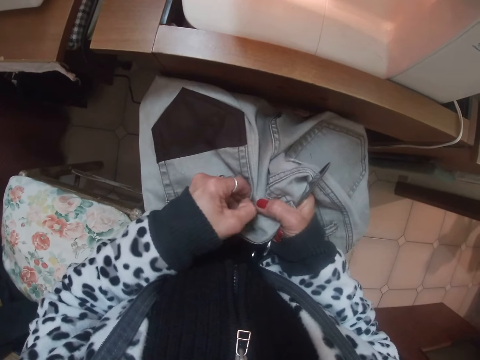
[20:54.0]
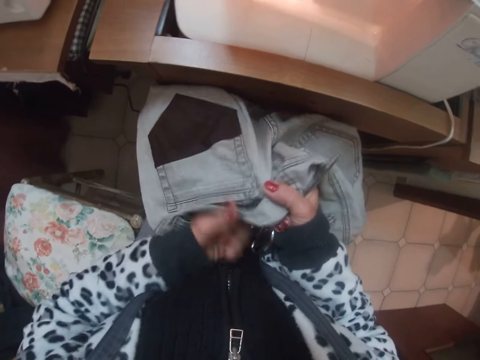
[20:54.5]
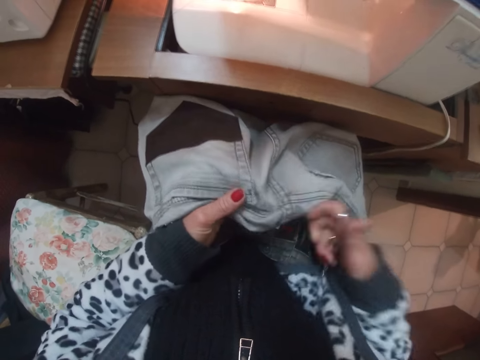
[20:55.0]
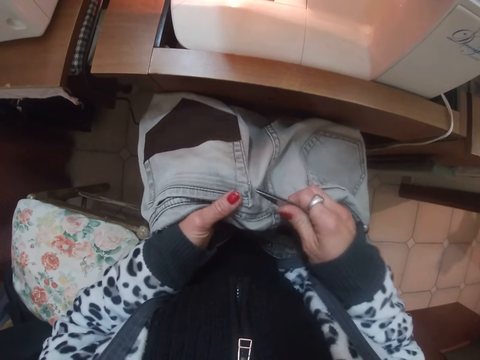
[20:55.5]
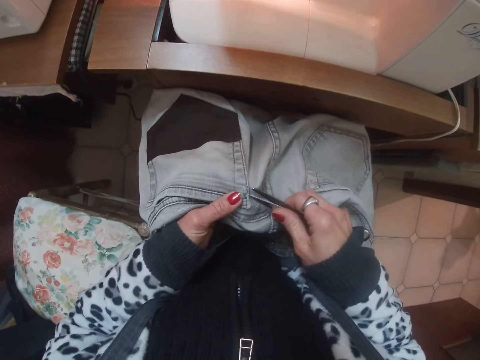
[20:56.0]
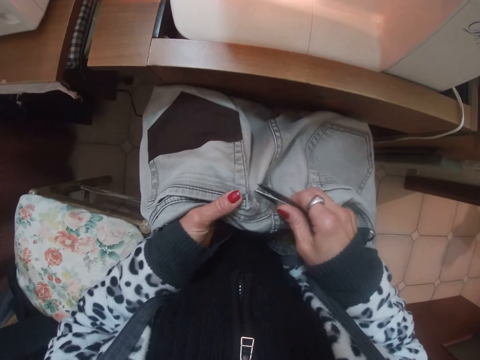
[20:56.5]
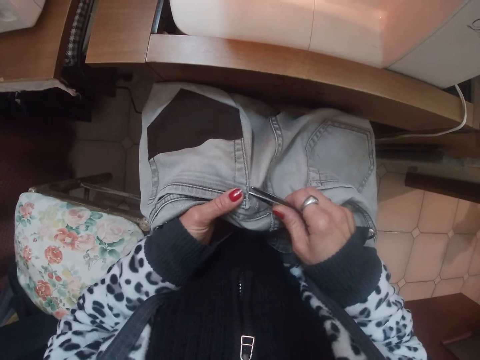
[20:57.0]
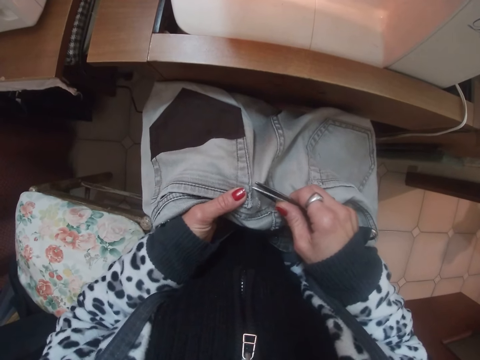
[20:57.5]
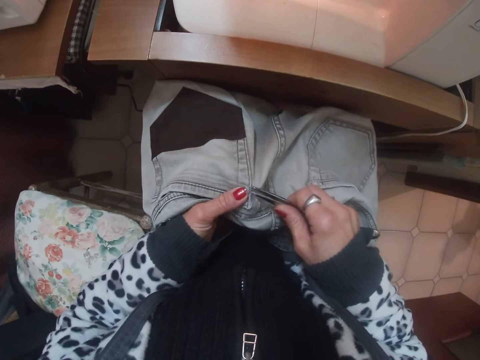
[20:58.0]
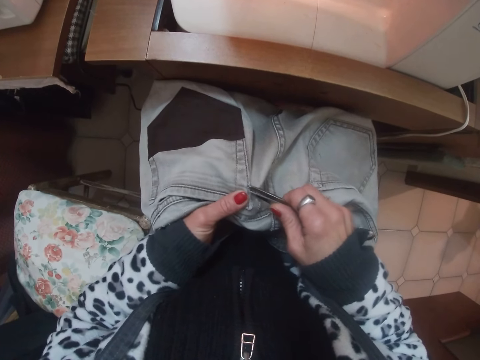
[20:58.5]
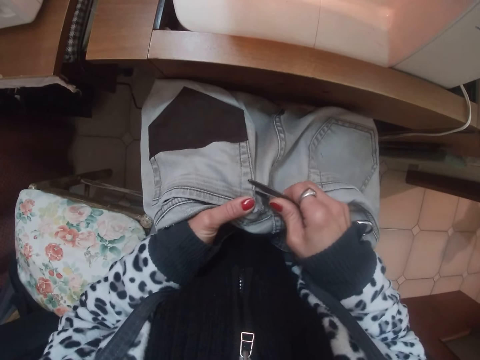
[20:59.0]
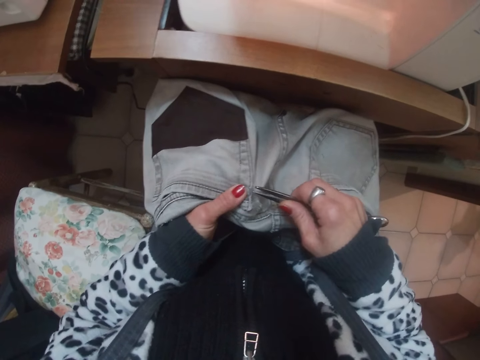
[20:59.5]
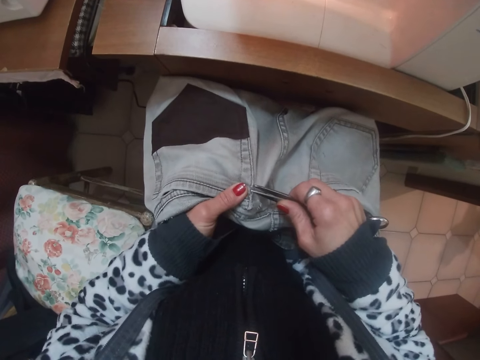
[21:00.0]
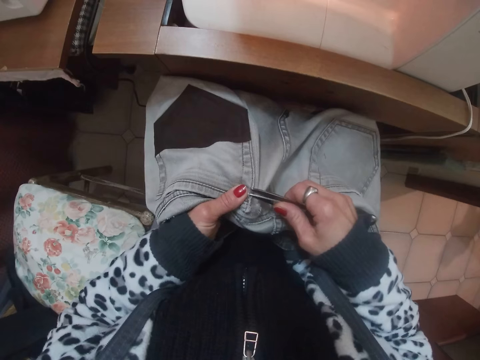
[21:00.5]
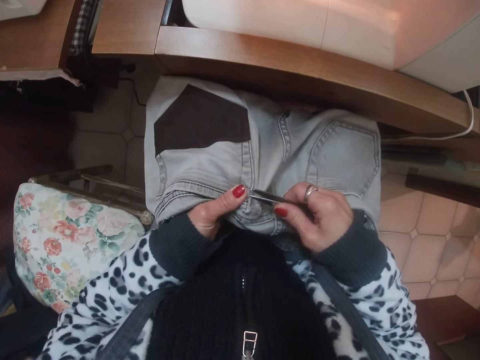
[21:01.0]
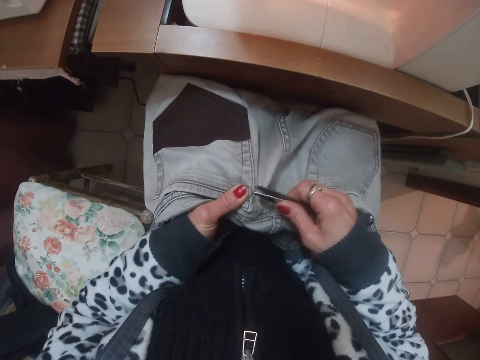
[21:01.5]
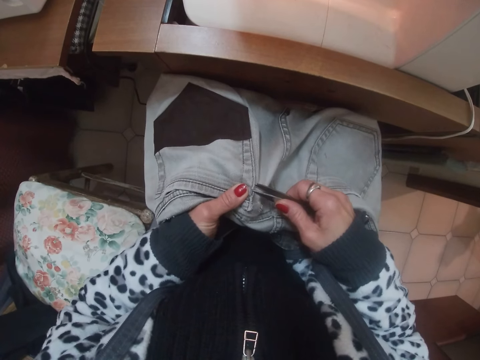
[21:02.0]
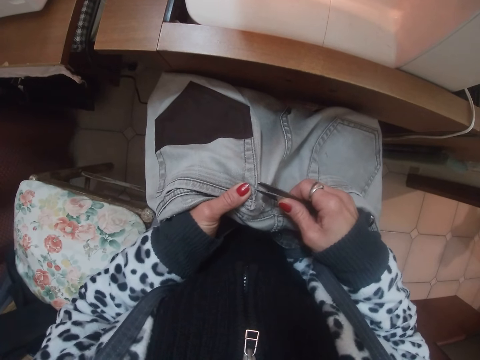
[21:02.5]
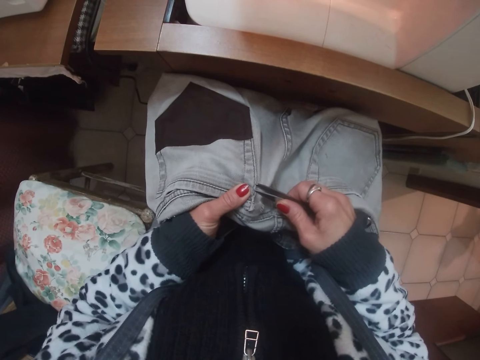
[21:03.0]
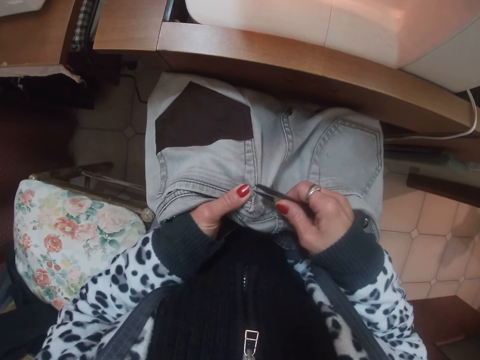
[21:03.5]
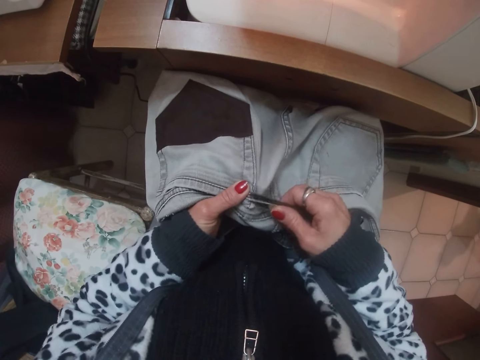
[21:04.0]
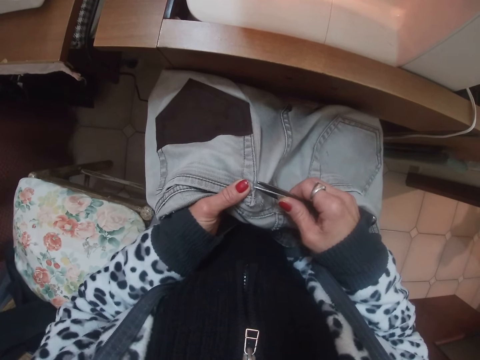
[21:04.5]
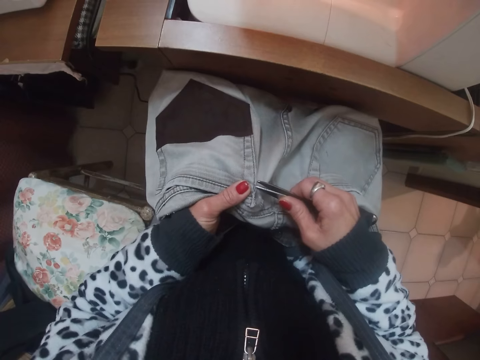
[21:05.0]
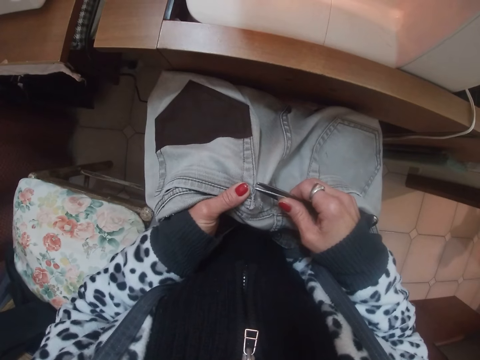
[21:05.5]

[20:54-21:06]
The camera wearer loosens the thread on the jeans with the scissors. They loosen the thread of one of the back pockets of the jeans with the scissors.

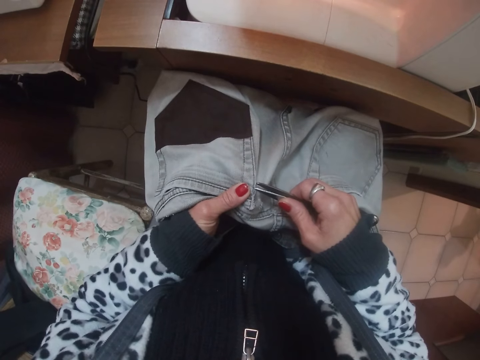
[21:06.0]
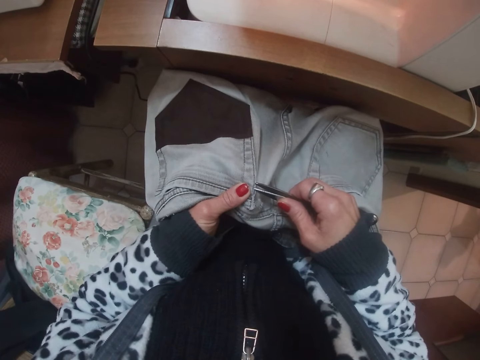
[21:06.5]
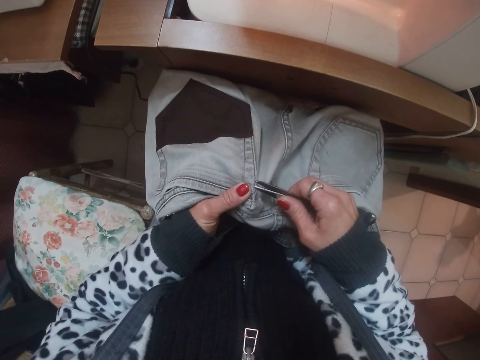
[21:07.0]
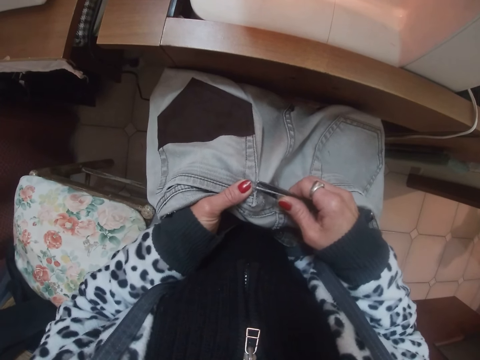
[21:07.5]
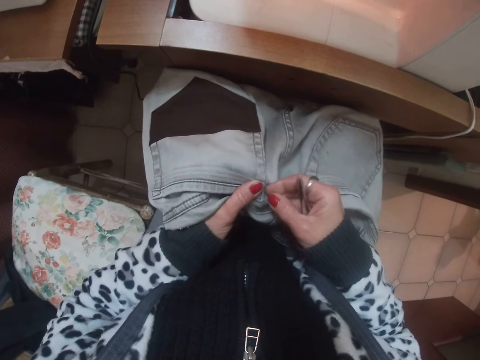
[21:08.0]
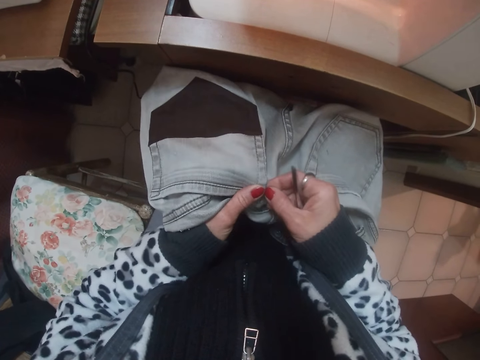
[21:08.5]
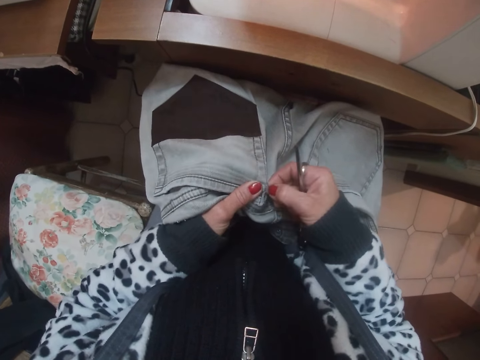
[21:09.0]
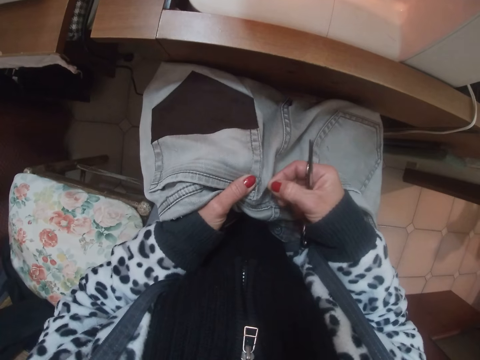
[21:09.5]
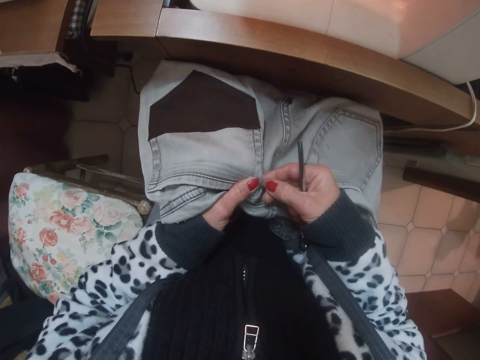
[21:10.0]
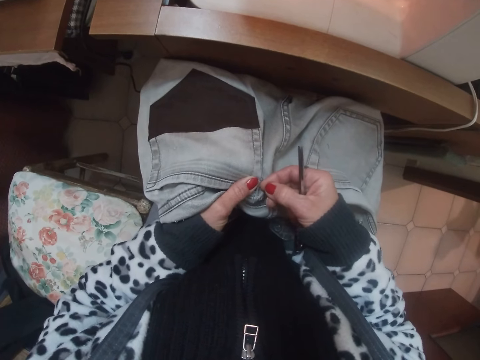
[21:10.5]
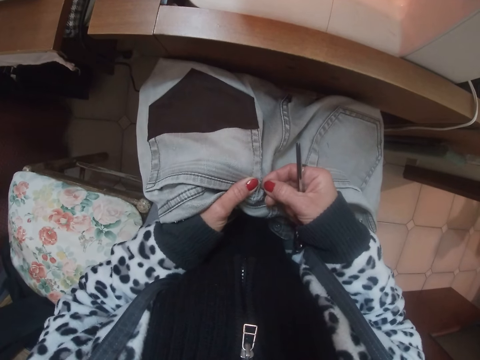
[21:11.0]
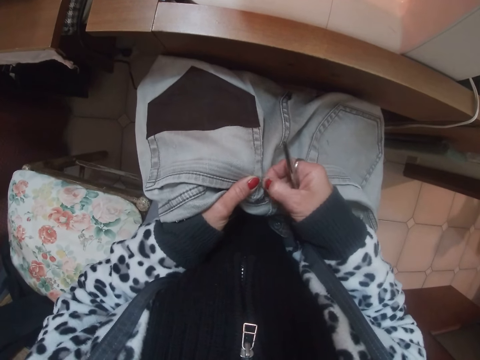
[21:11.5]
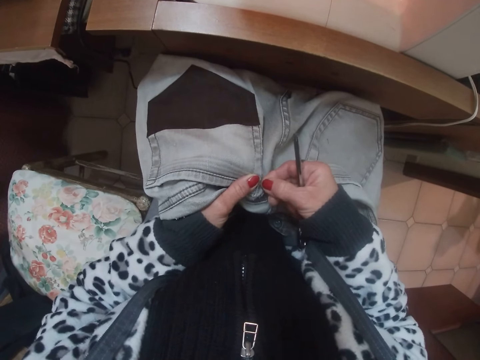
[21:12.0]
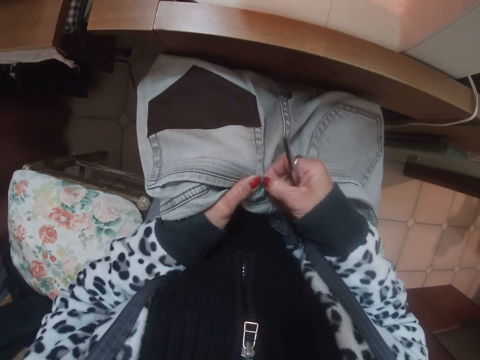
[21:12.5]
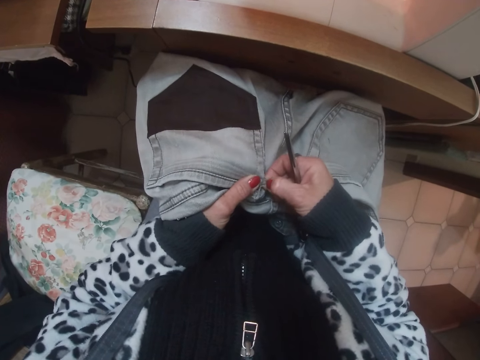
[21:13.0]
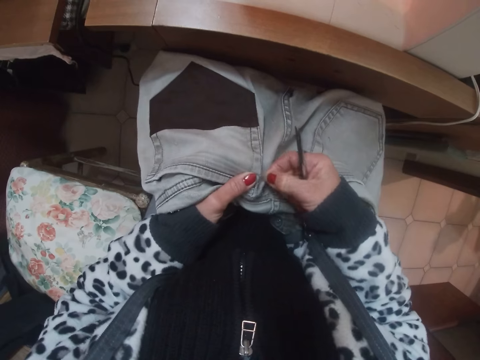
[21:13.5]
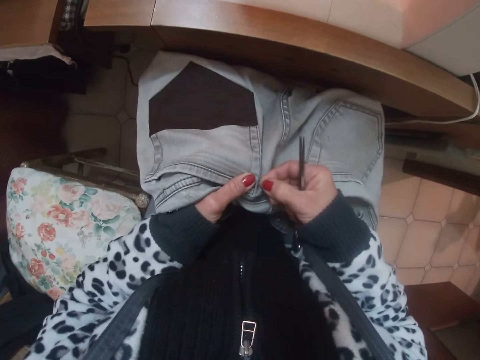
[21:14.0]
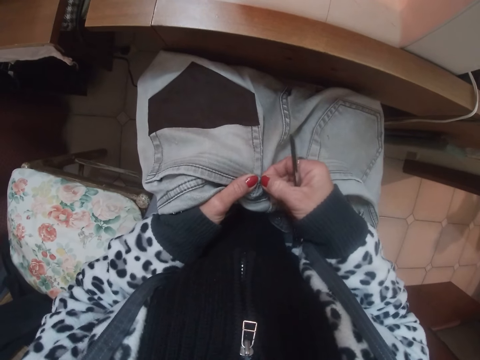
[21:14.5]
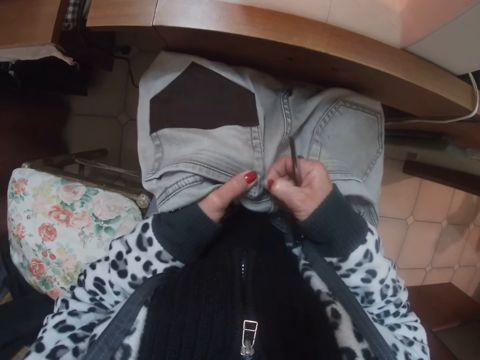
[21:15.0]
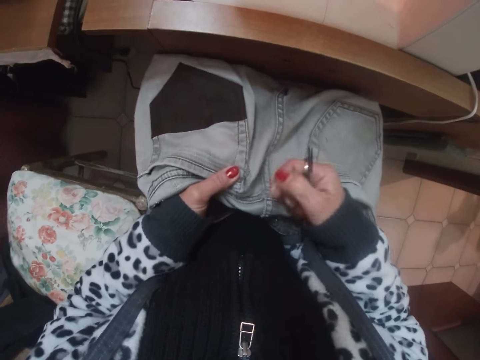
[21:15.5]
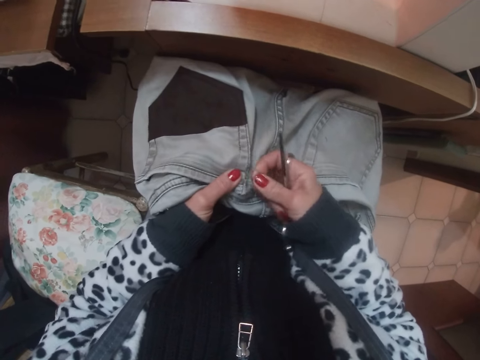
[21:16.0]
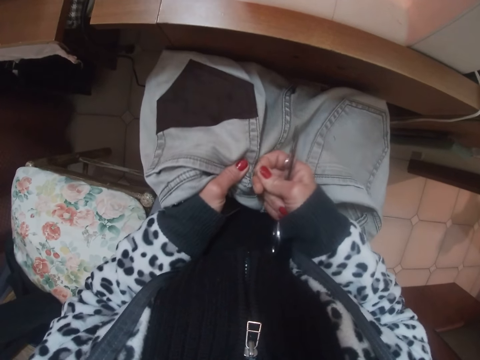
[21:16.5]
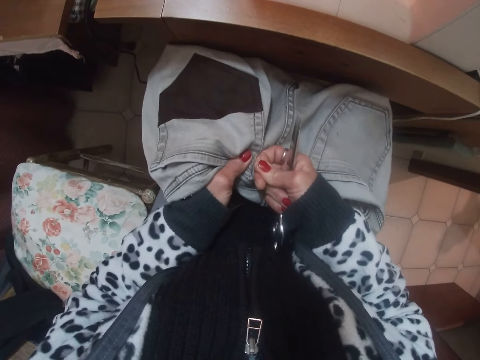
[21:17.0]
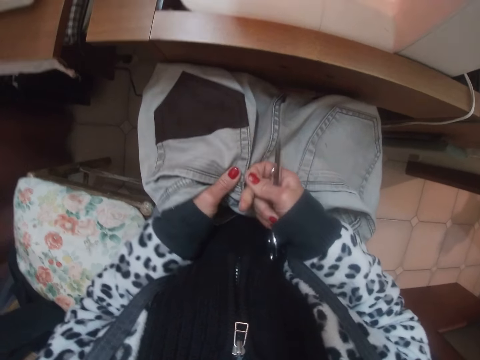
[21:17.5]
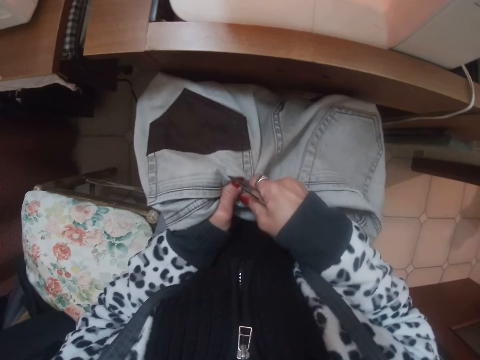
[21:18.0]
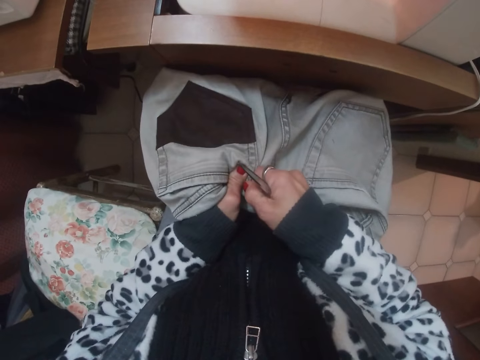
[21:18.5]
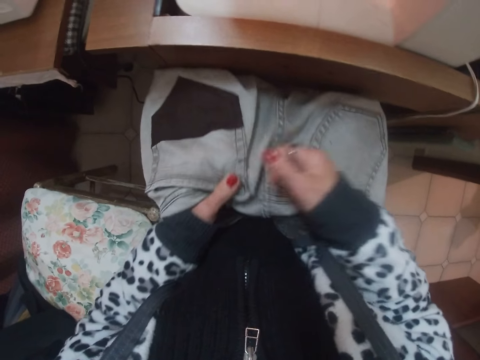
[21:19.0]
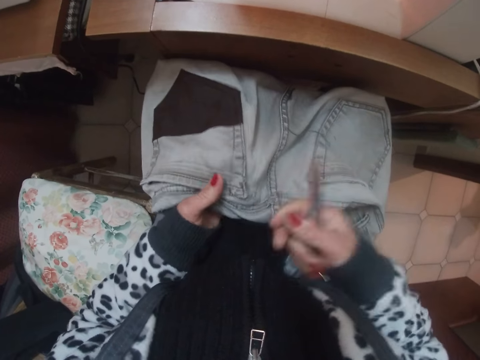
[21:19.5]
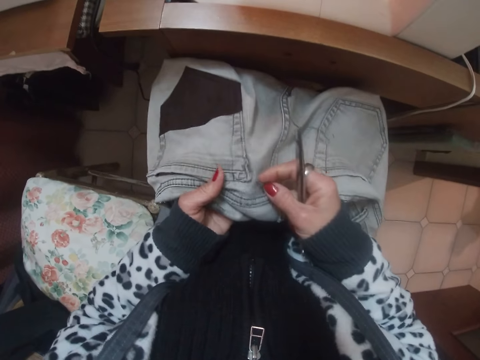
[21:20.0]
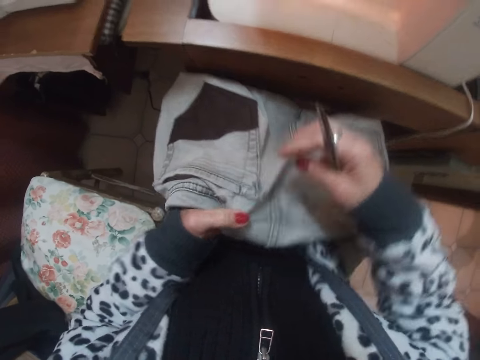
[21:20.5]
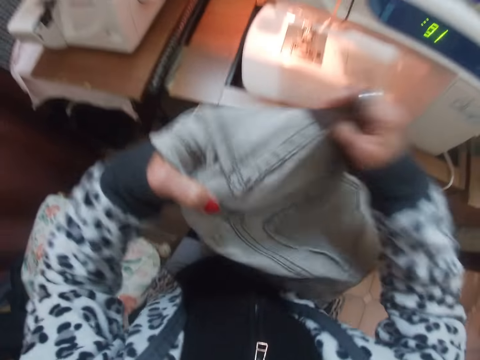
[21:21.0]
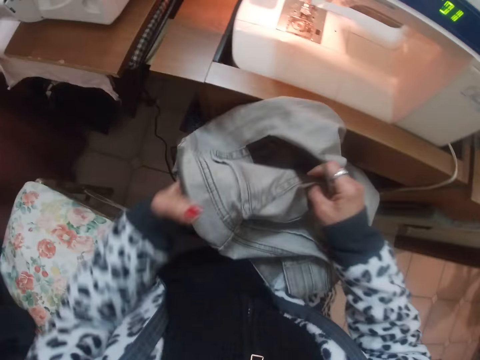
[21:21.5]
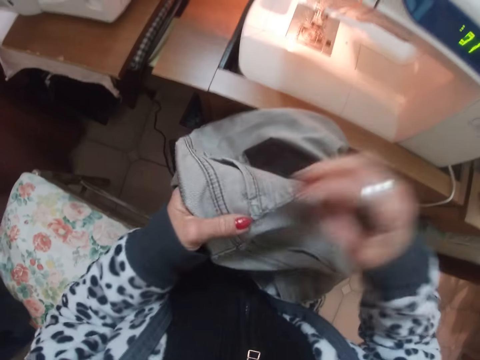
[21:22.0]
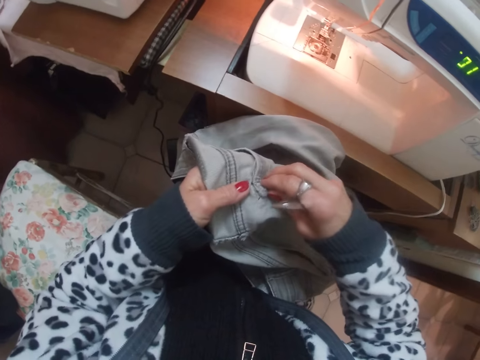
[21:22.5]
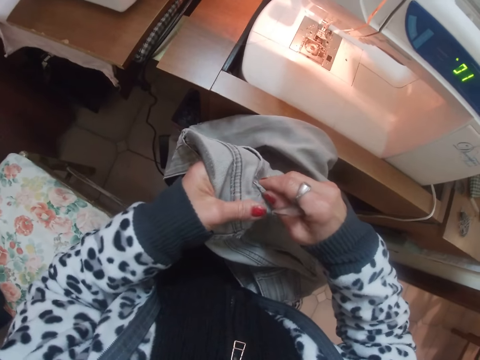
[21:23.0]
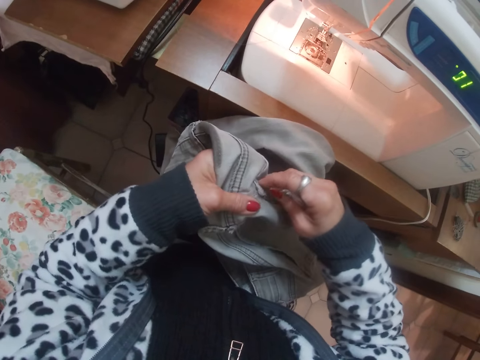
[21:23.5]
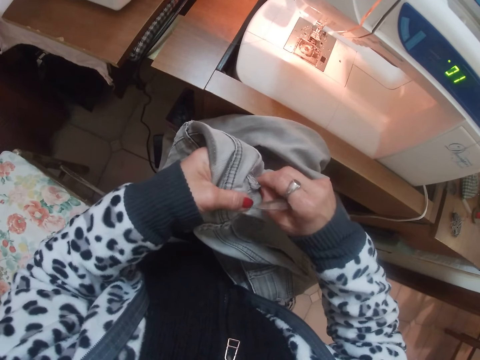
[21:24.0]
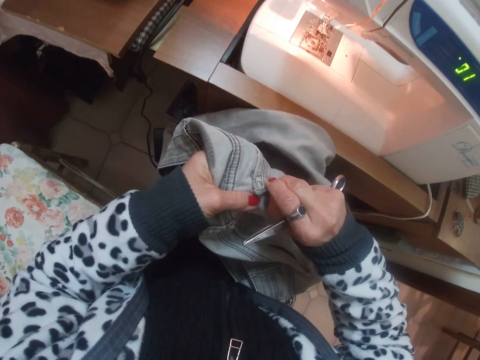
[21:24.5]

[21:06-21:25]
The camera wearer loosens the thread of one of the back pockets of the jeans with her right hand. She checks the jeans.
